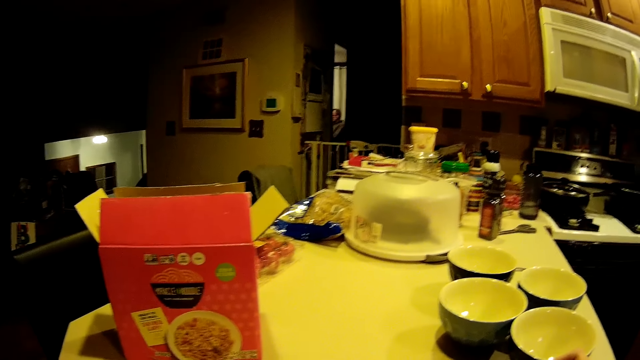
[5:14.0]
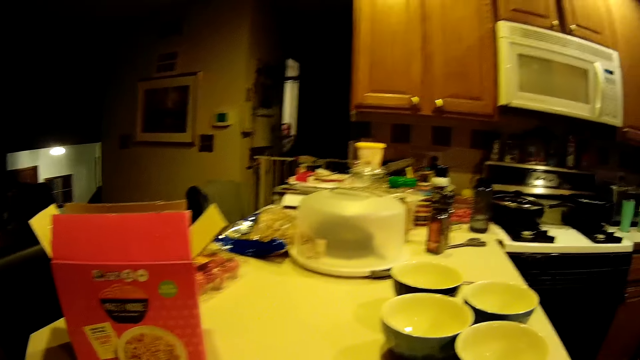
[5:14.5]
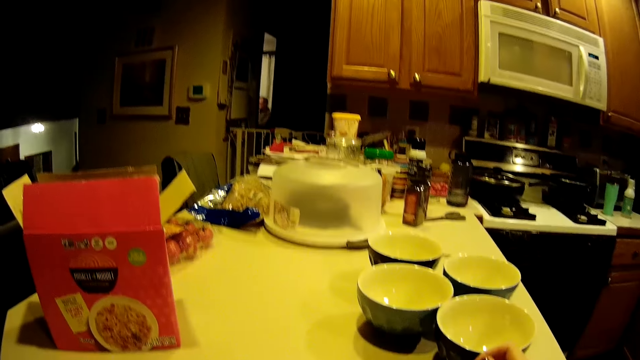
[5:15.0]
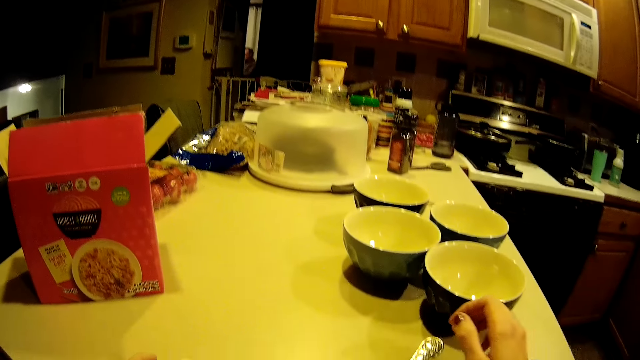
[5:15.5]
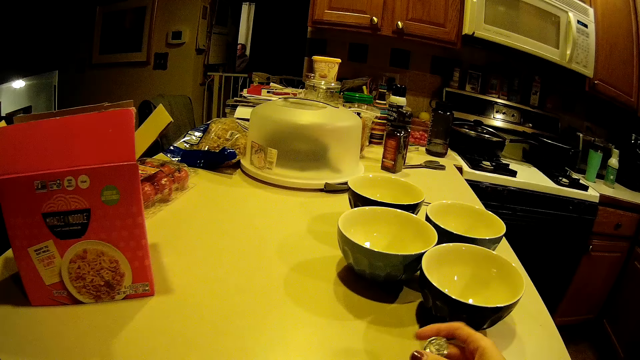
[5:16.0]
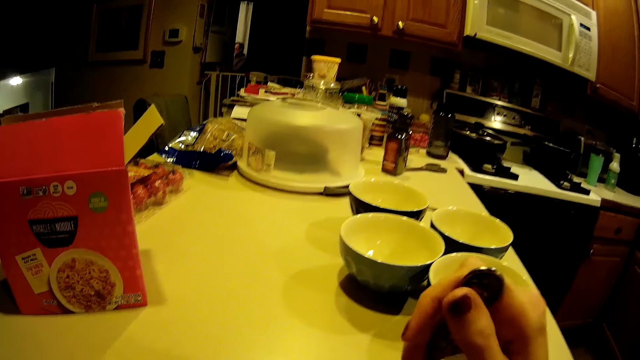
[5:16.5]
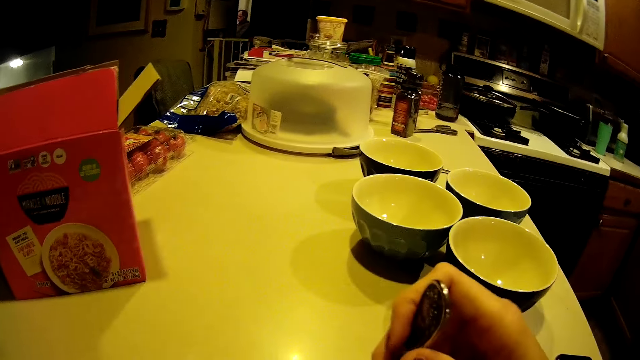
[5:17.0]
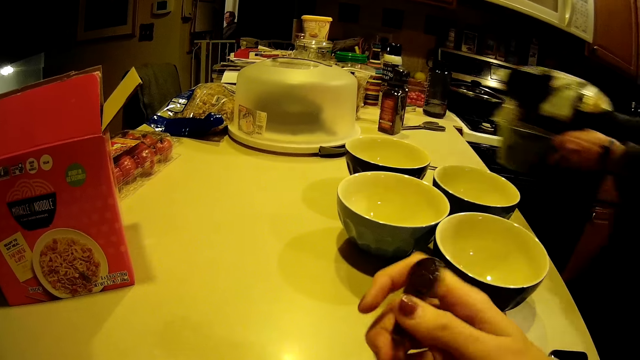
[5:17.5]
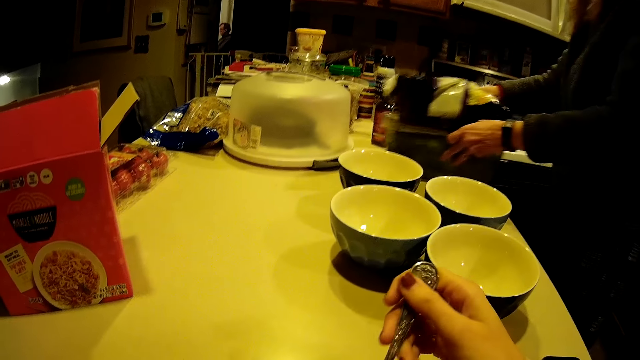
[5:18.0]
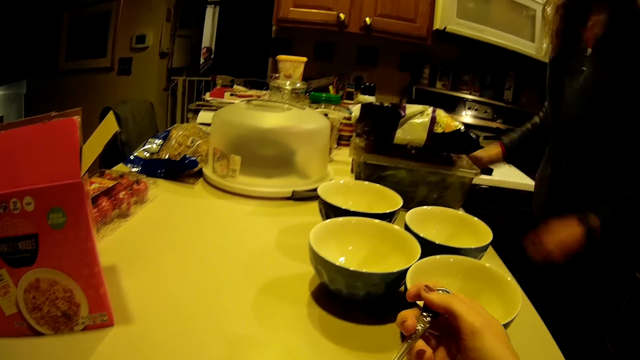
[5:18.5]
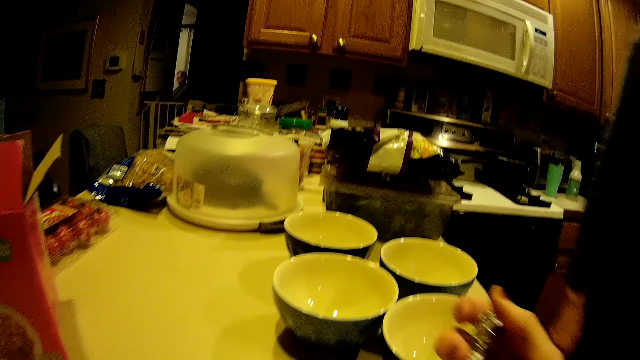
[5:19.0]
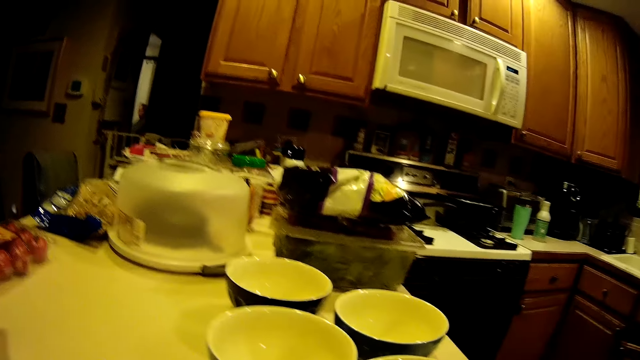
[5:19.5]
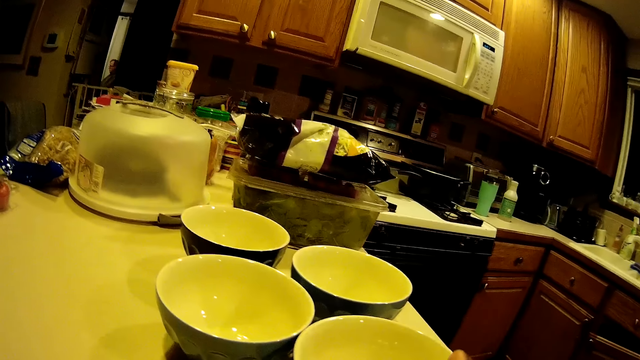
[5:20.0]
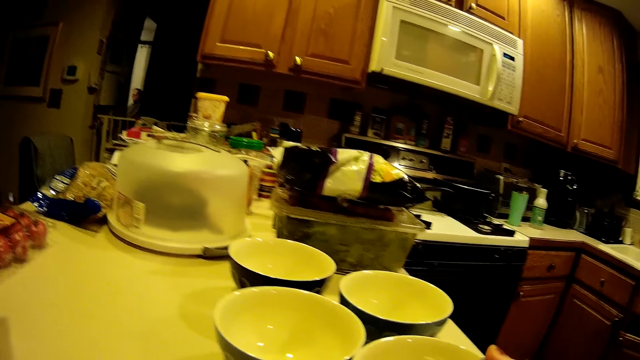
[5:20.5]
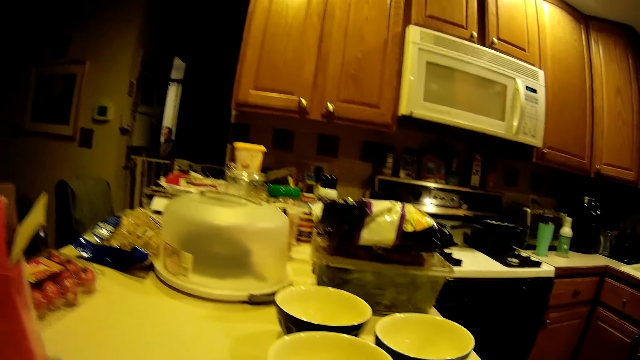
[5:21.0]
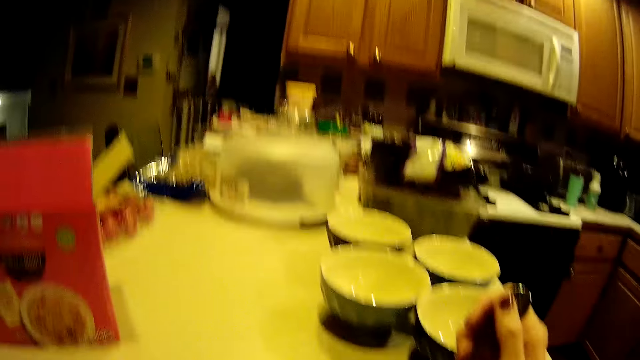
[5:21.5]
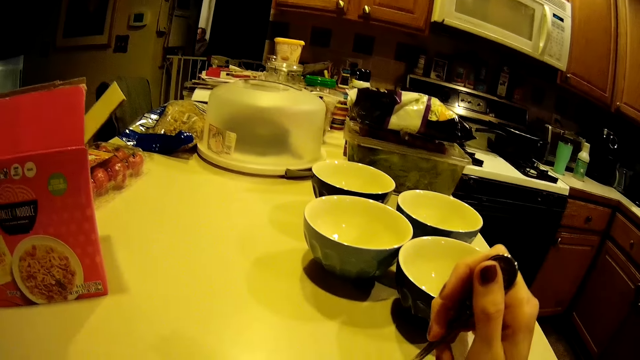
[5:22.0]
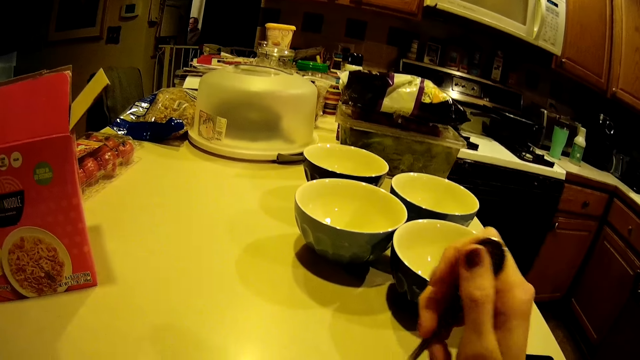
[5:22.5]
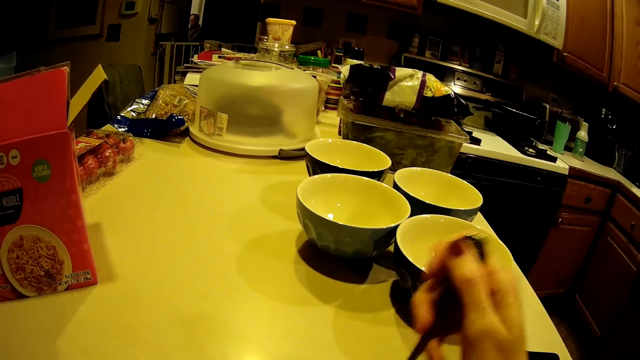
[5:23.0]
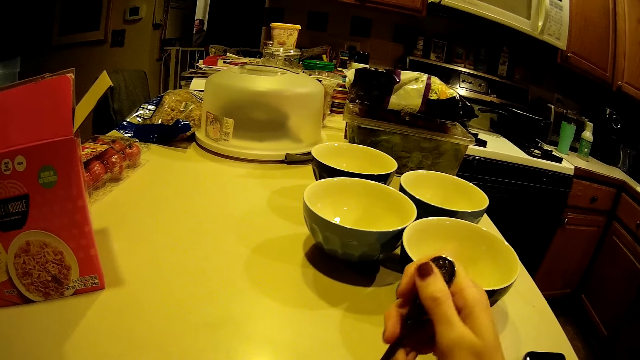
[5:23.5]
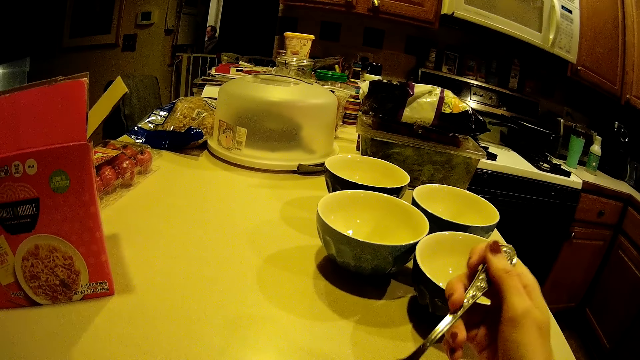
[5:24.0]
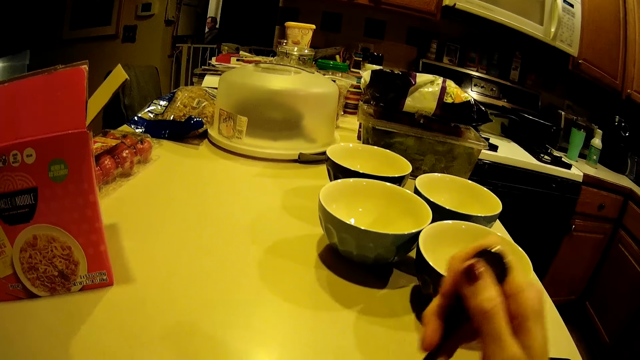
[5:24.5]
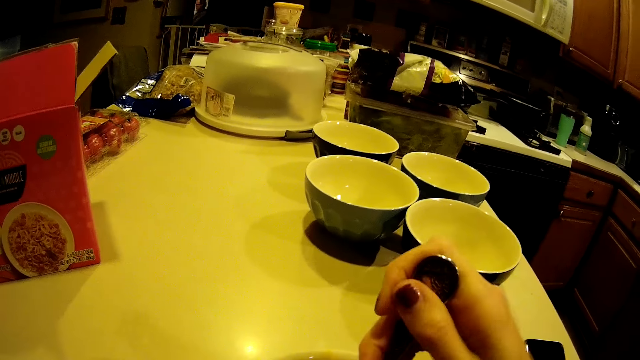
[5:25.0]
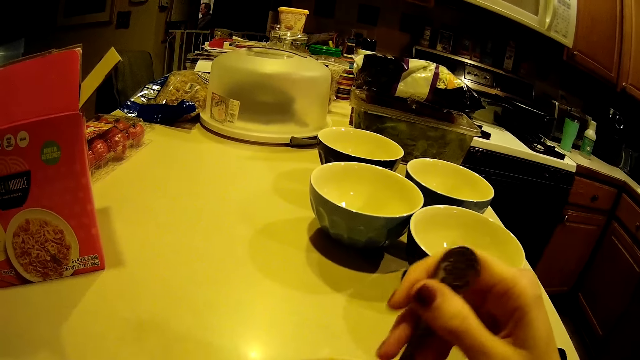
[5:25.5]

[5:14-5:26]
The camera wearer picks up a spoon. They stir the food with the spoon. A woman carries a container with both of her hands. The woman places the container and a paper bag on the table with both of her hands. The camera wearer eats the food. The woman walks from the table. The camera wearer eats the food. They stir the food with the spoon.

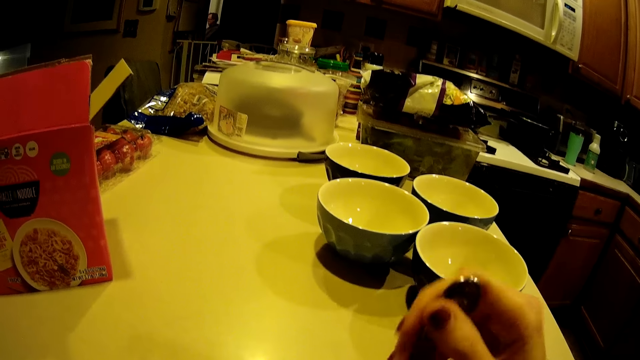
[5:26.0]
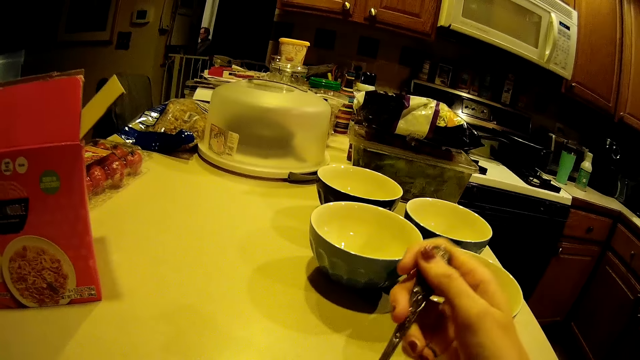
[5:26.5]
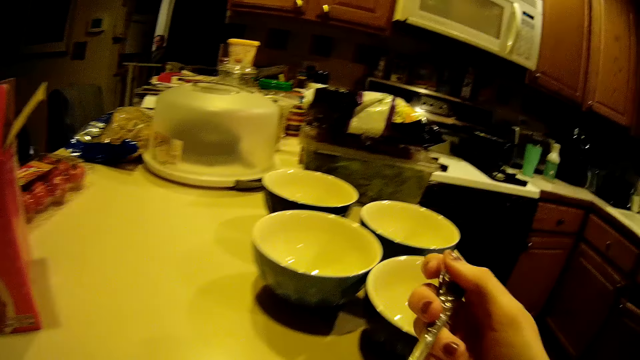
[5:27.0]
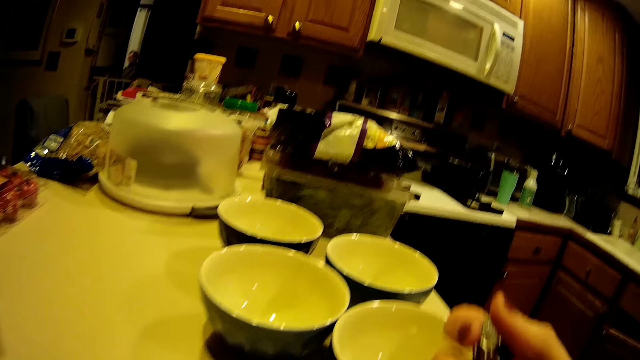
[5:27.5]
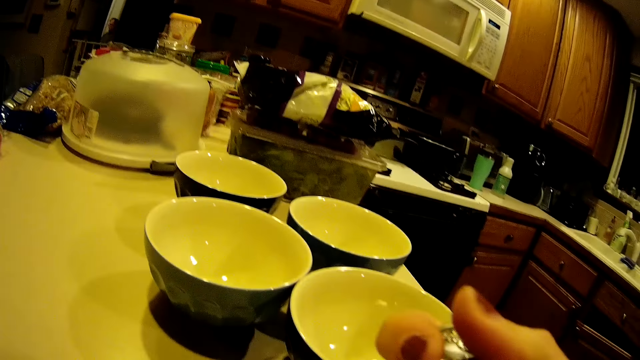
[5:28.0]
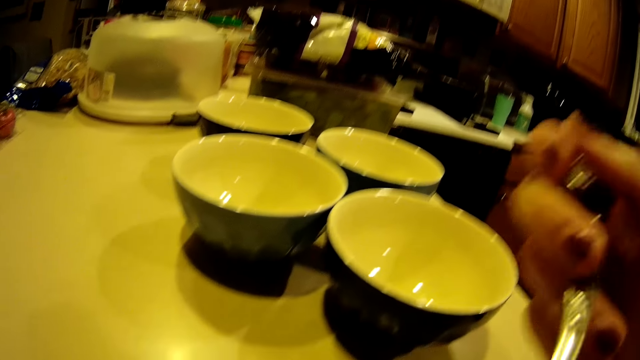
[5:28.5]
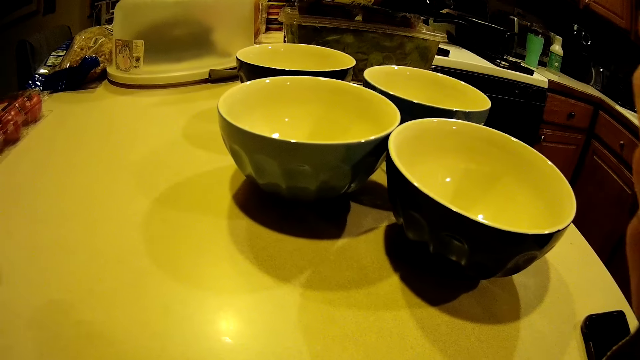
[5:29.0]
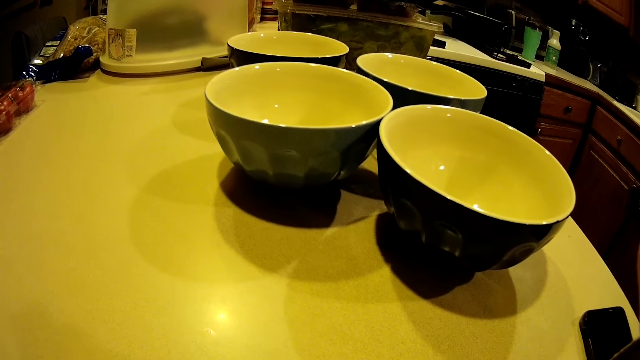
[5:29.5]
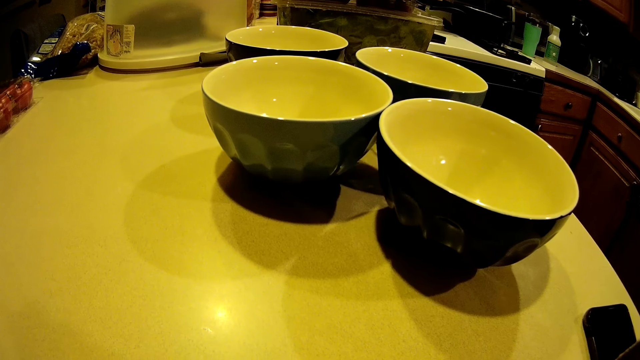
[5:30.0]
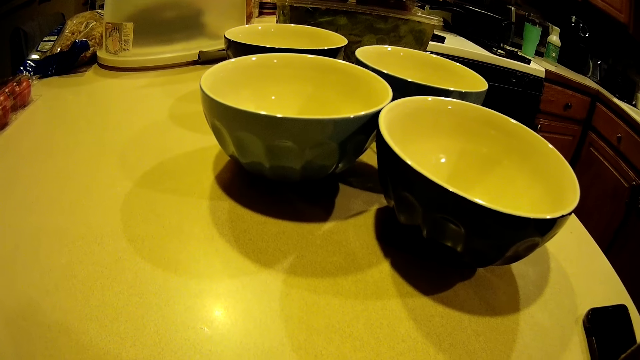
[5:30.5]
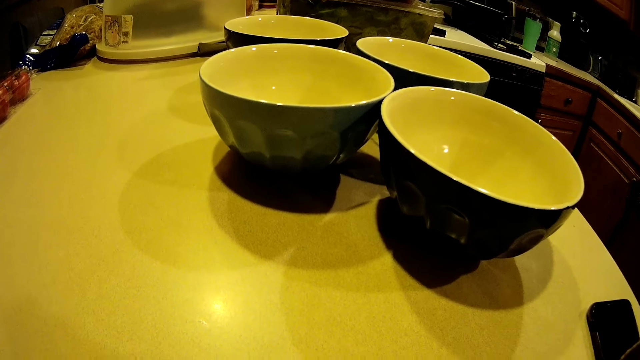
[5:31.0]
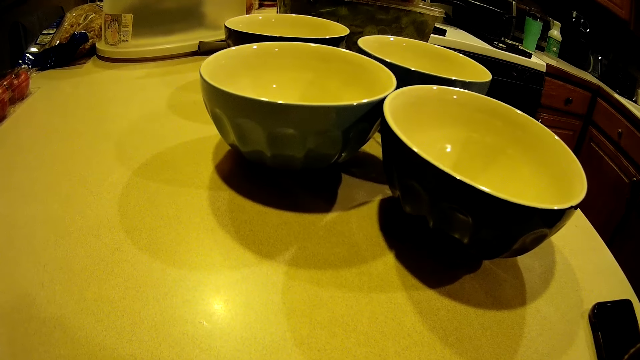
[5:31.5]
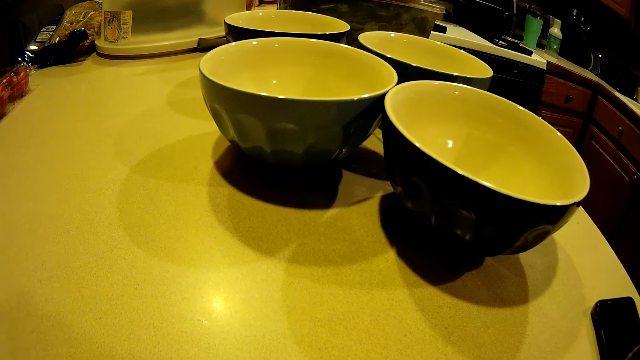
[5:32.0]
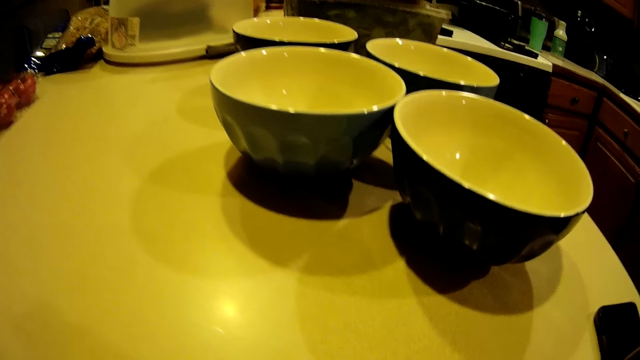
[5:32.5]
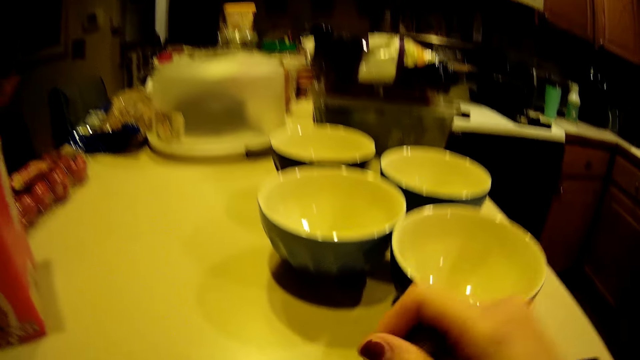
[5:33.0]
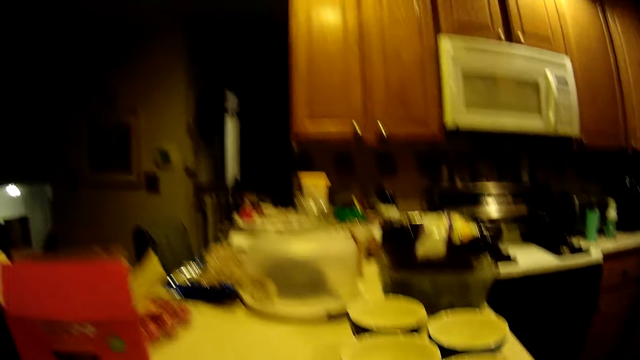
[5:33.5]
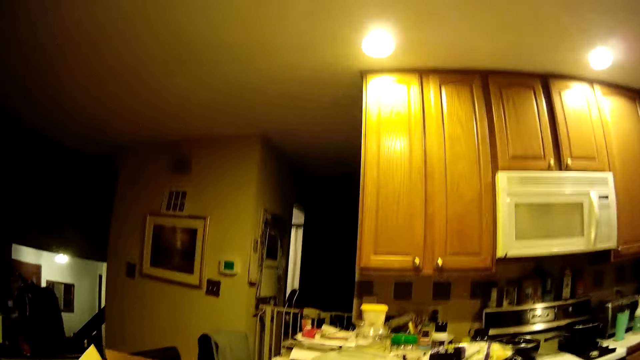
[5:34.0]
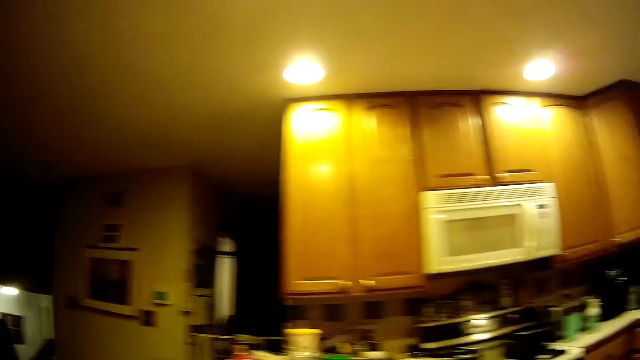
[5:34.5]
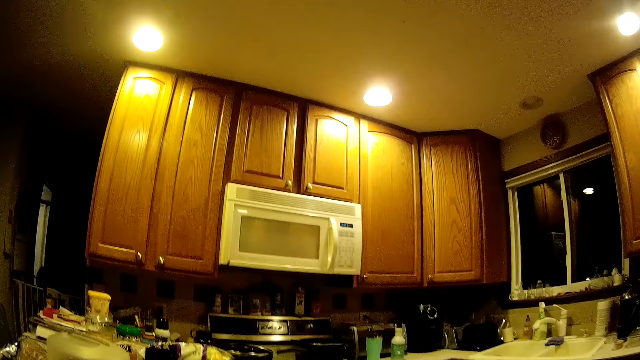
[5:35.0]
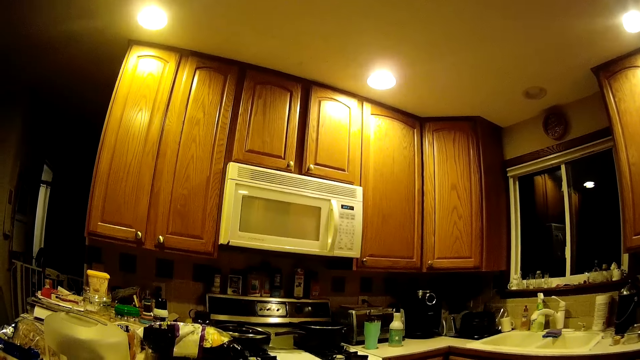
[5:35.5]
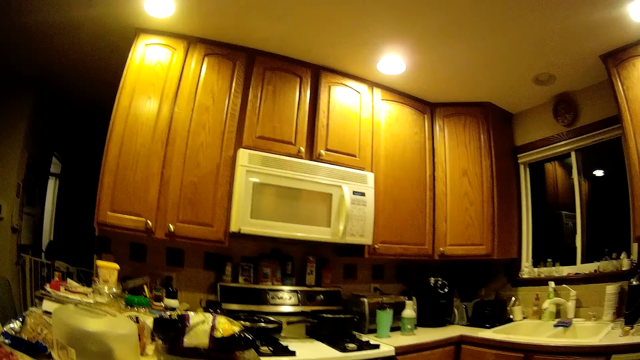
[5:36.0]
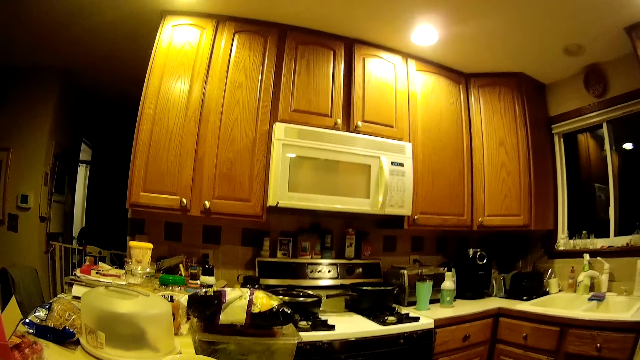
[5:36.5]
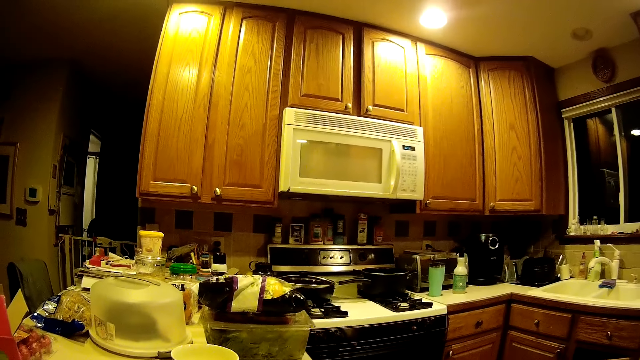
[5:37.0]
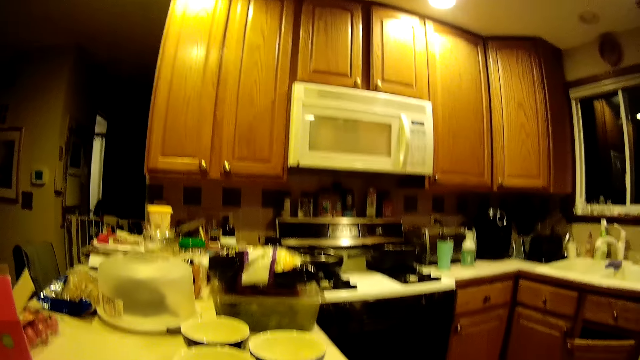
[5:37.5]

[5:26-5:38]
The camera wearer eats the food. They stare at the table. They drop the spoon from their mouth. They stare around the kitchen.
